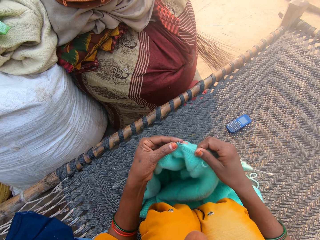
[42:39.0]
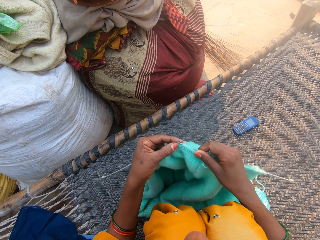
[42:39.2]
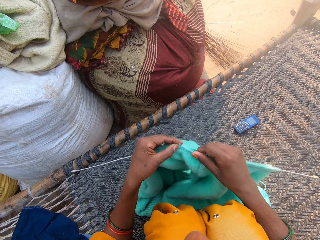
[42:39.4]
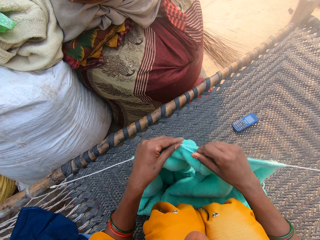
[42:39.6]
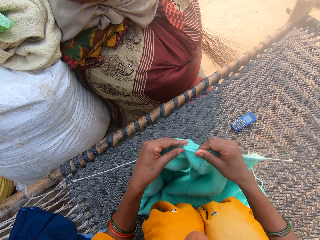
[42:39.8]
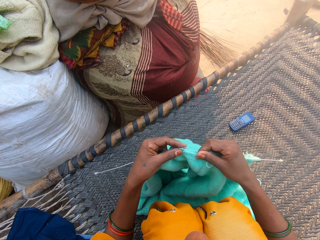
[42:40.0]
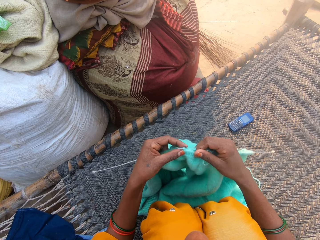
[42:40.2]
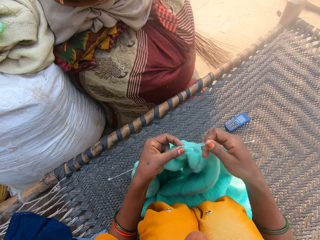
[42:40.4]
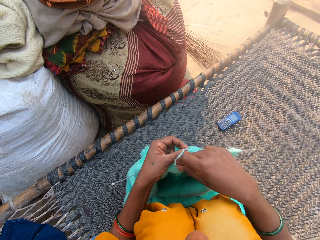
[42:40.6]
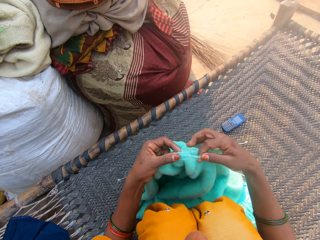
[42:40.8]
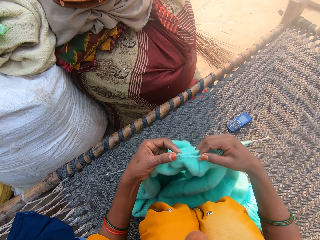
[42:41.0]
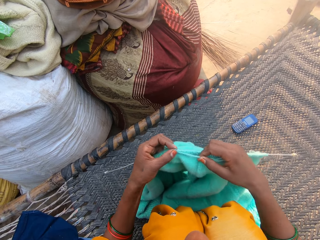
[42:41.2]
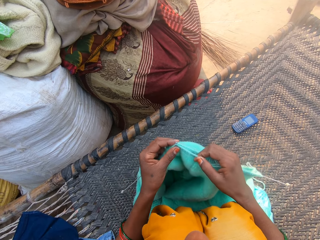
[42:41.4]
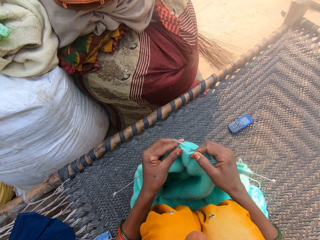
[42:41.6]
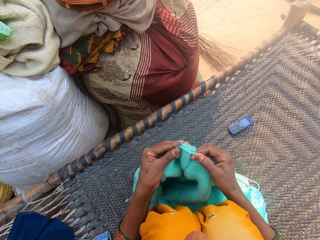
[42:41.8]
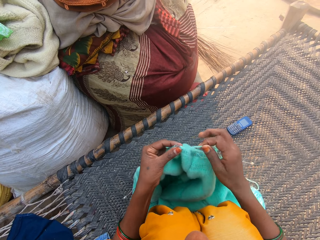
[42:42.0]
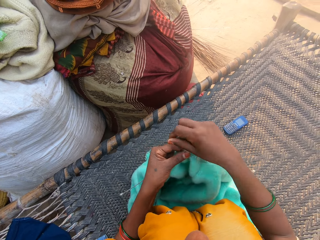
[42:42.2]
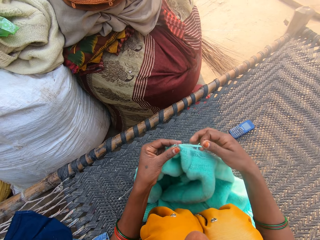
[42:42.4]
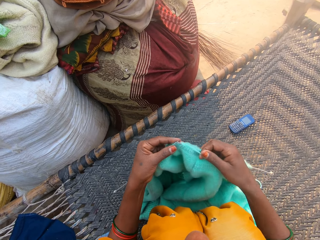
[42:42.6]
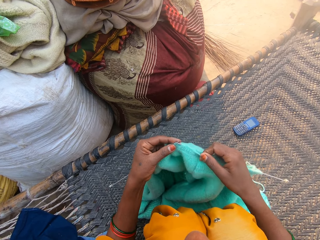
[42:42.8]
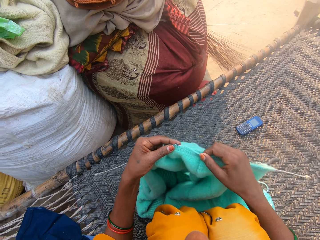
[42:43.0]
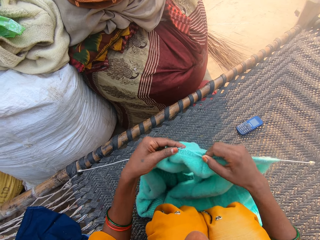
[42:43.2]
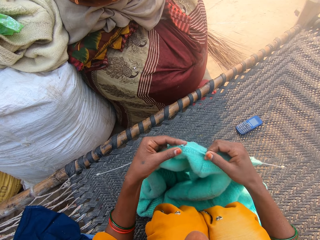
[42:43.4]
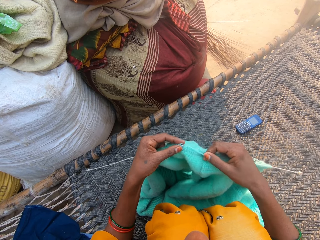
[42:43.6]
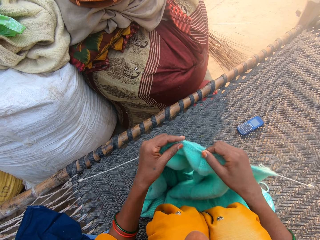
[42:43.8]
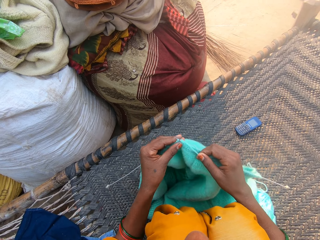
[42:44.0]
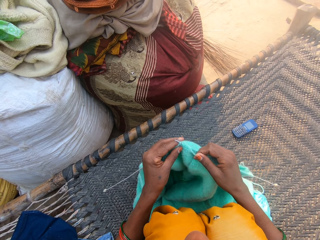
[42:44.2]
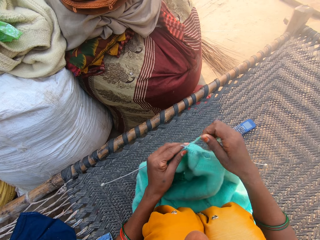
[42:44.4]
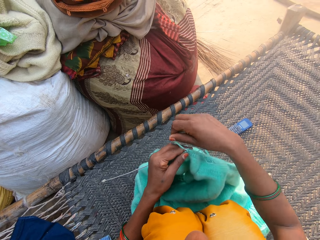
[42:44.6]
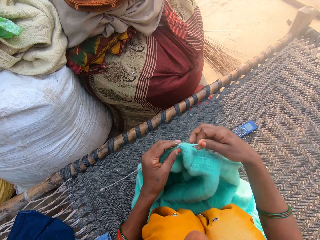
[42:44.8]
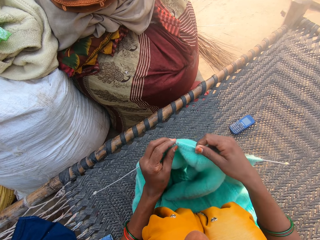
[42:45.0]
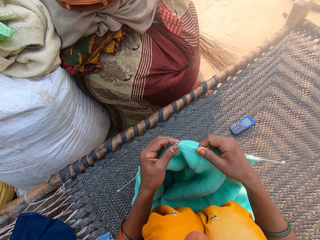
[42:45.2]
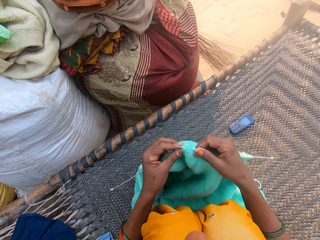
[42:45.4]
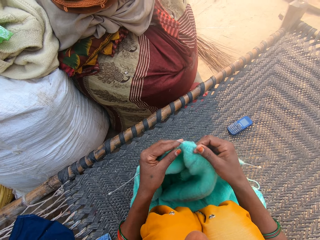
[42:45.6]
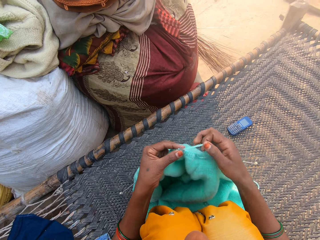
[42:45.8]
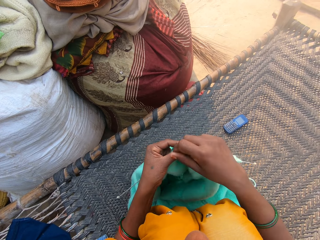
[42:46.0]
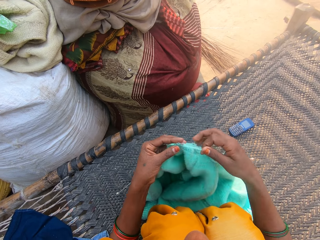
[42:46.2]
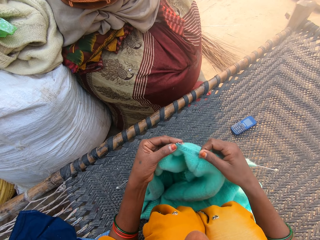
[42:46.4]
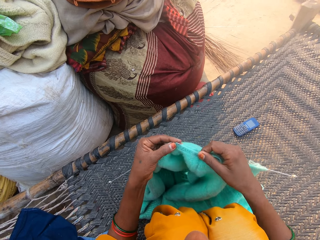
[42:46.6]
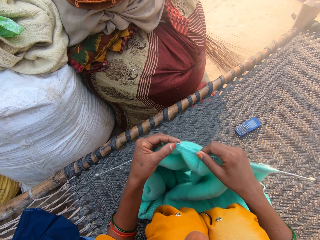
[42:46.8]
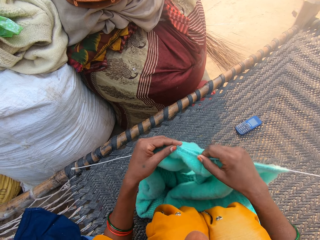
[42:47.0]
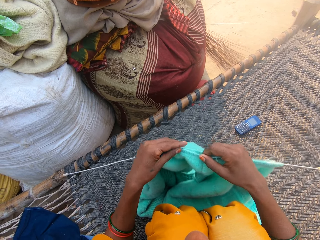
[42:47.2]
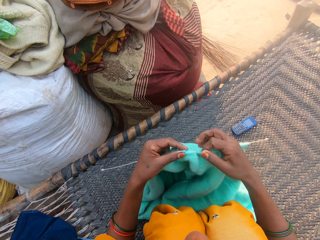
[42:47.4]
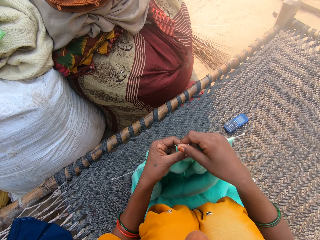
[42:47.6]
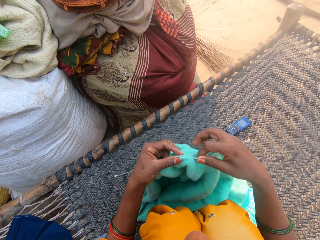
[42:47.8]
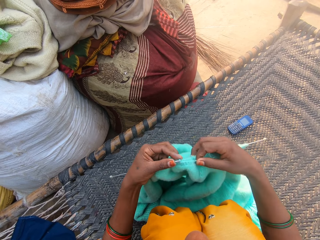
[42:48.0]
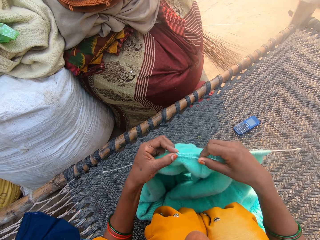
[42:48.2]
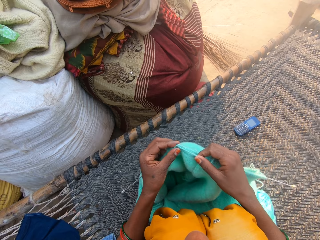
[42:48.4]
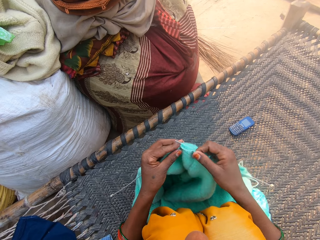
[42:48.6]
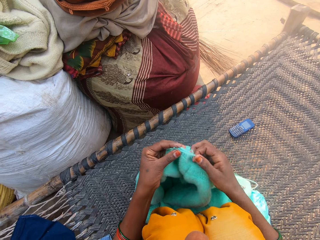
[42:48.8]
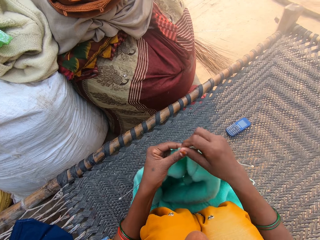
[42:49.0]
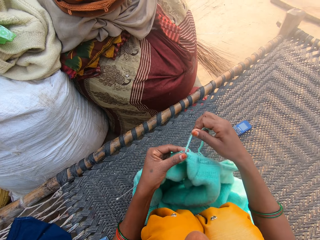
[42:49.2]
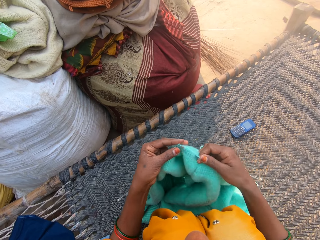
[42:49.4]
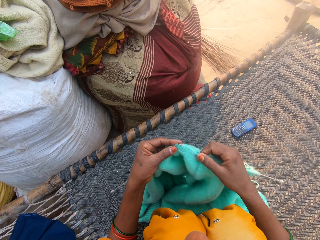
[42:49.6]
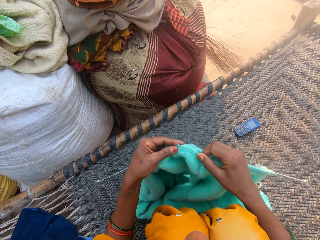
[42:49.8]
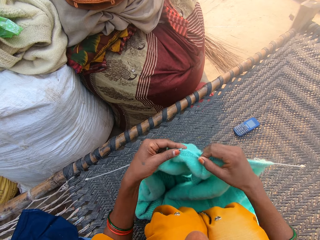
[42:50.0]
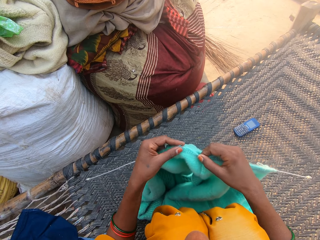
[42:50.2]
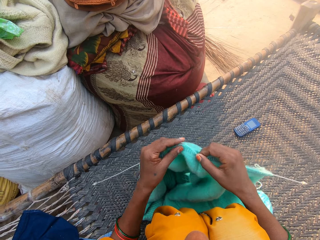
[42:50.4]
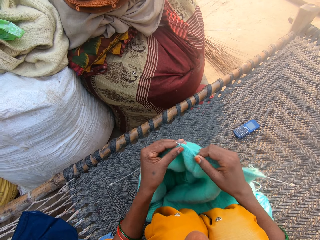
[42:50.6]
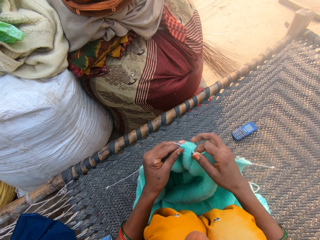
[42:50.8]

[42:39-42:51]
The camera wearer knits a cloth. They hold the yarn in place. They knit the cloth. They hold the yarn in place. They knit the cloth. They hold the yarn in place. They knit the cloth. They hold the yarn in place. They knit the cloth. They hold the yarn in place. They knit the cloth. They hold the yarn in place. They knit the cloth.

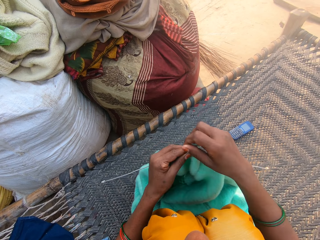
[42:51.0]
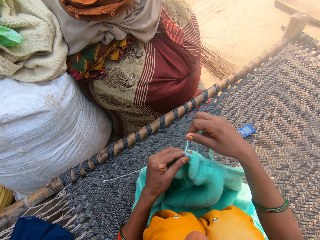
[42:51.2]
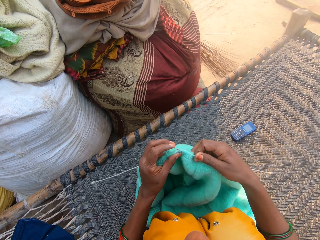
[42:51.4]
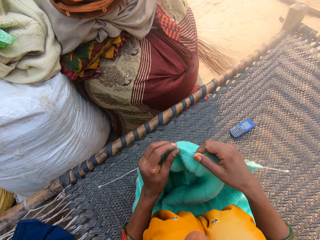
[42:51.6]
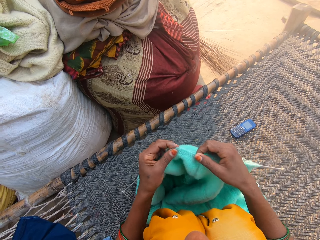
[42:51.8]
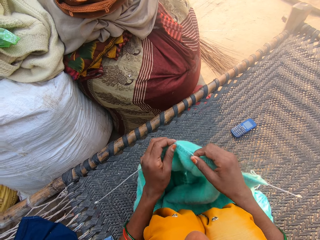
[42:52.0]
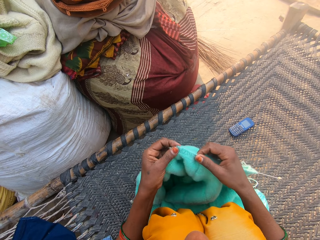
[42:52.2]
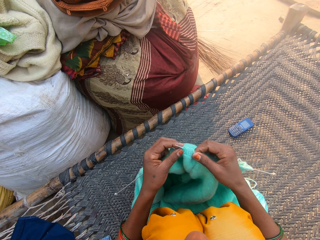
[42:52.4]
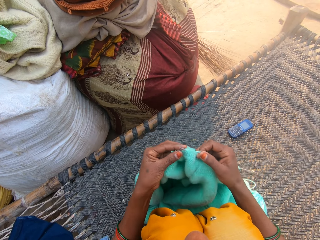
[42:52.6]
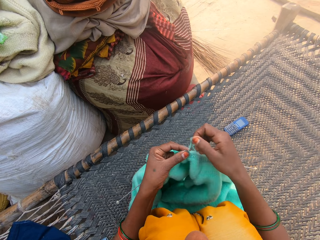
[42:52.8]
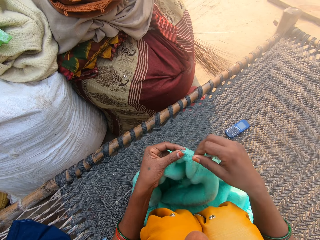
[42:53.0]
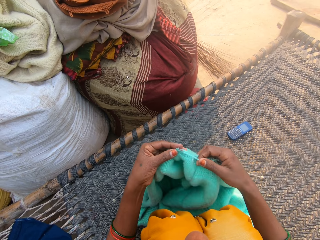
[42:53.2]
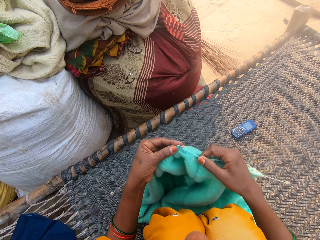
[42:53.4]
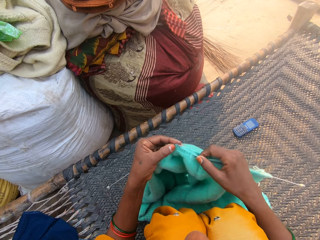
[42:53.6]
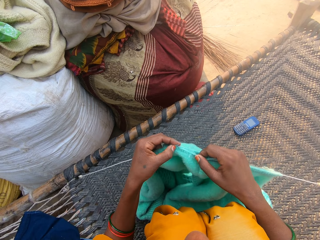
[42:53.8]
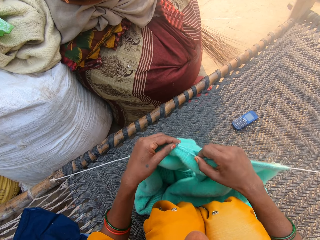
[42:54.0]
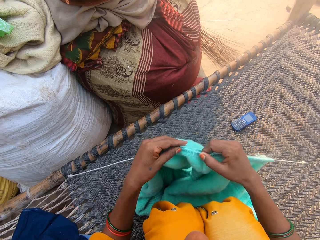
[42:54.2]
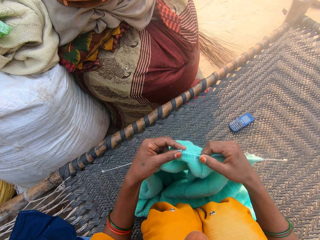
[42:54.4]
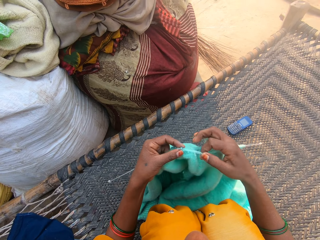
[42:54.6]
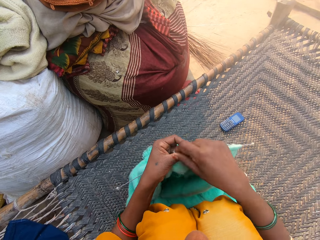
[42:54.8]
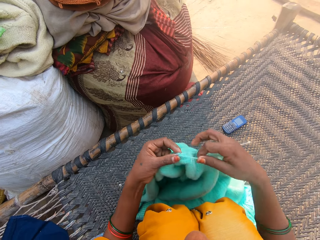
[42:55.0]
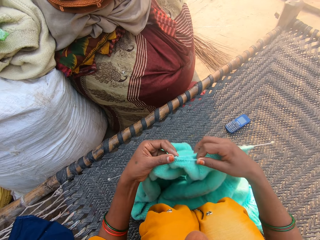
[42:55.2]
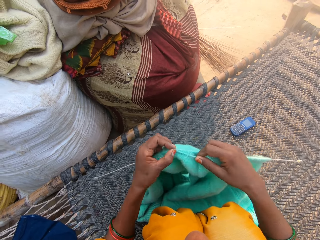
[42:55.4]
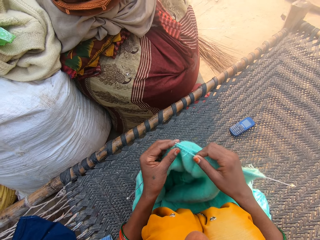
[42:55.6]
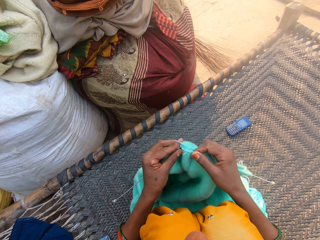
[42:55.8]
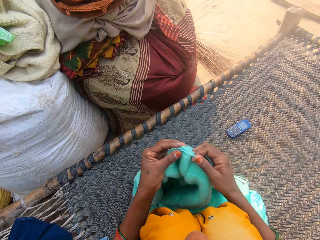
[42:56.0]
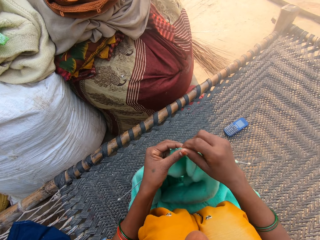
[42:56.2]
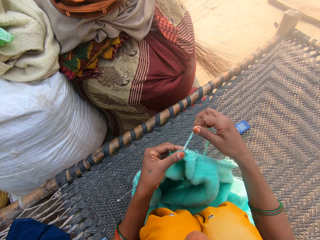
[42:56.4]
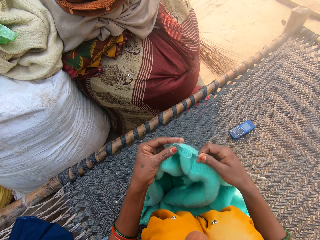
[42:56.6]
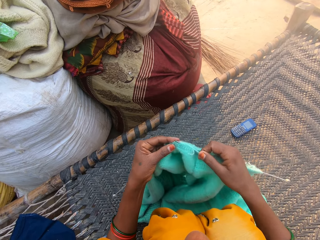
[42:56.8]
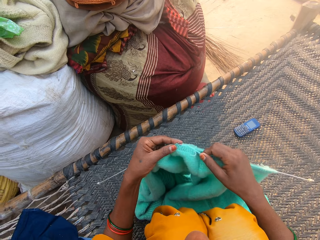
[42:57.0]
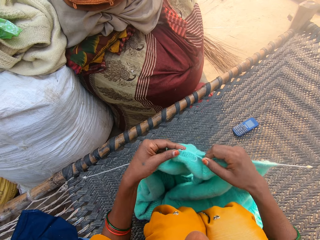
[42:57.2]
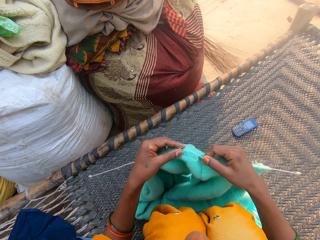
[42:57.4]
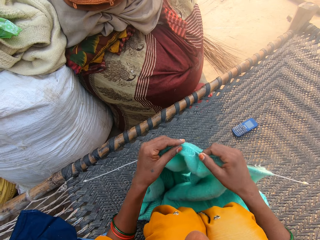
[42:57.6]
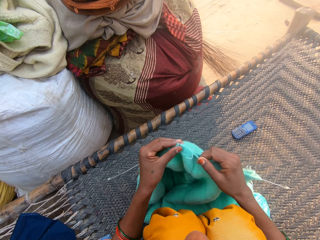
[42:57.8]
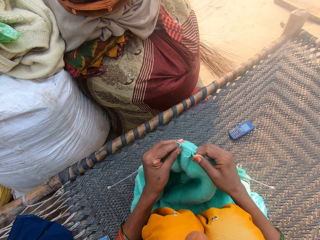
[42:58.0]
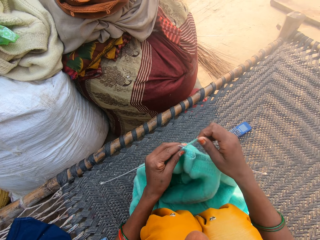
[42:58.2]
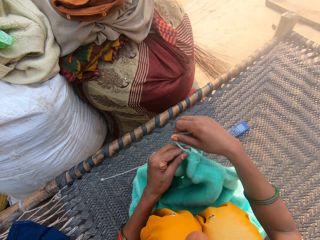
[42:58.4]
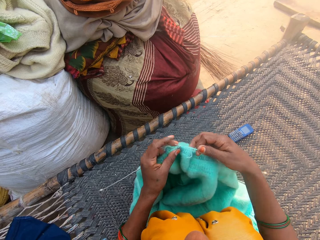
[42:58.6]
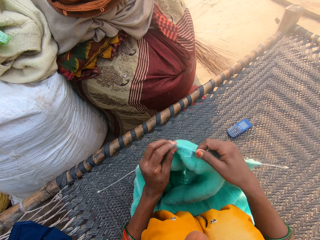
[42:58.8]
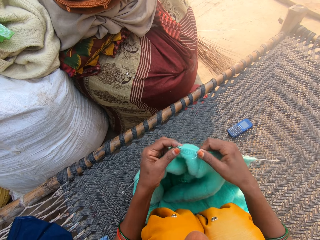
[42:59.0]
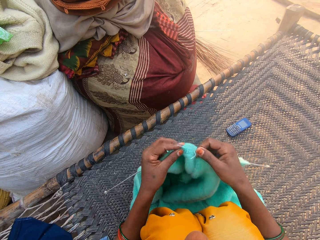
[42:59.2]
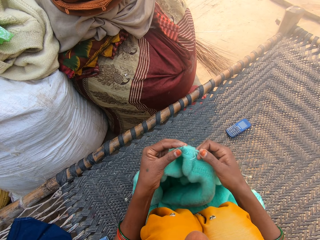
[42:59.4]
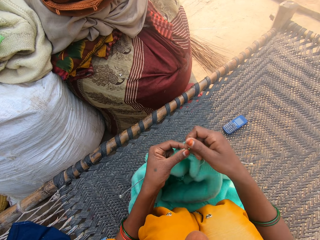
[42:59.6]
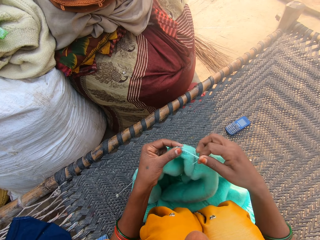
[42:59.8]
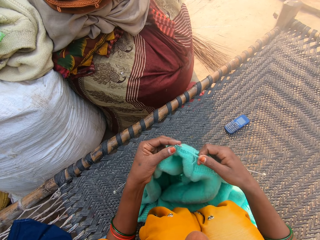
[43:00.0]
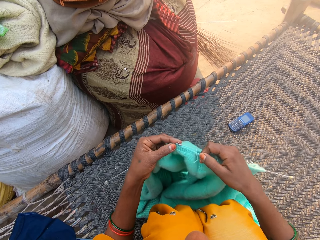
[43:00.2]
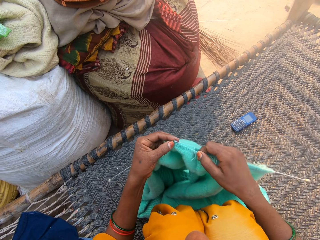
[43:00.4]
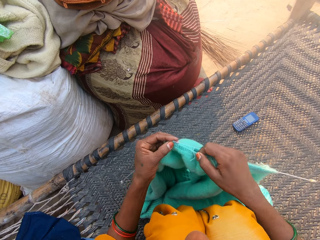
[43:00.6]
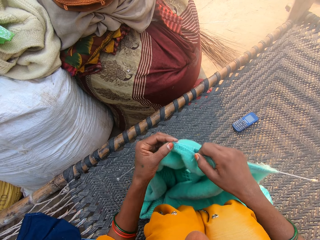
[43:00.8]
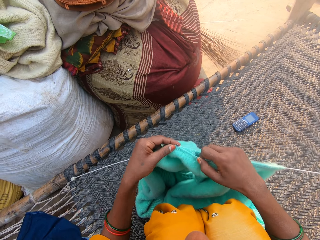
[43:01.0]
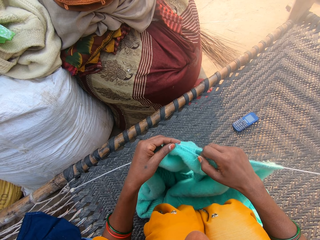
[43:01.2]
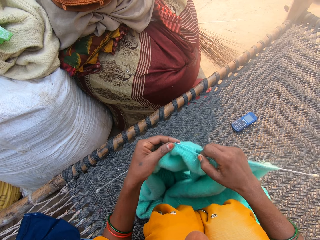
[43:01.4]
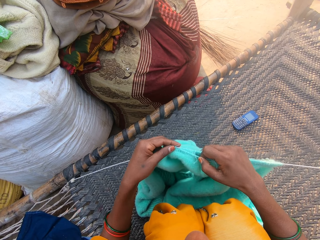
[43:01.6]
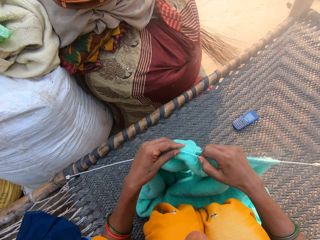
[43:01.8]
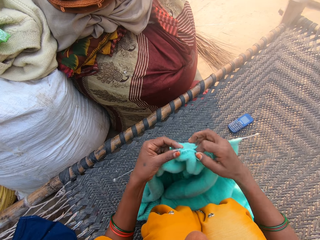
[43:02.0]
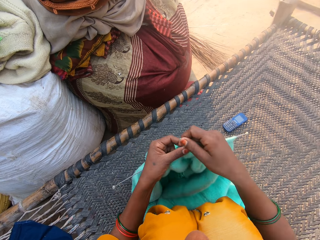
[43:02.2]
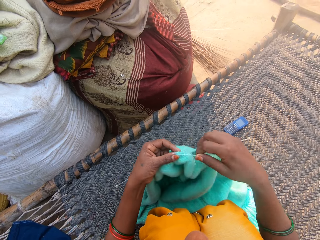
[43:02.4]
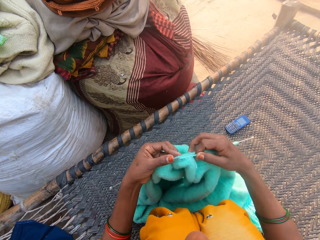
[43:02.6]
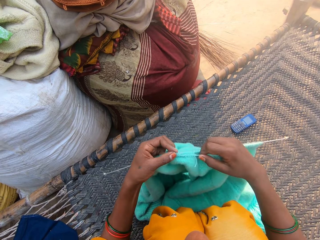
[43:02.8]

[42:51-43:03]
The camera wearer holds the yarn in place. They knit a cloth. They hold the yarn in place. They knit the cloth. They hold the yarn in place. They knit the cloth. They hold the yarn in place. They knit the cloth. They hold the yarn in place. They knit the cloth. They hold the yarn in place. They knit the cloth.
